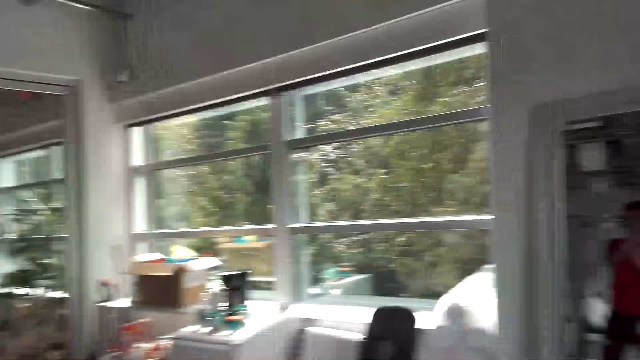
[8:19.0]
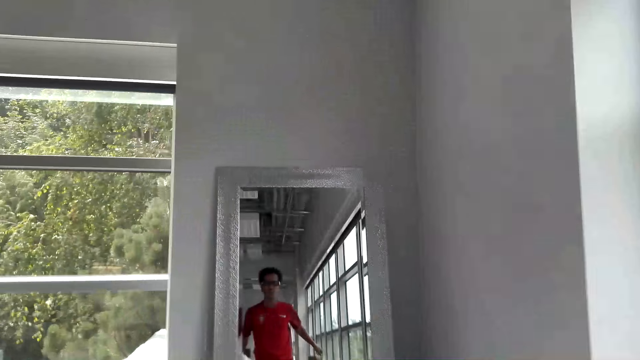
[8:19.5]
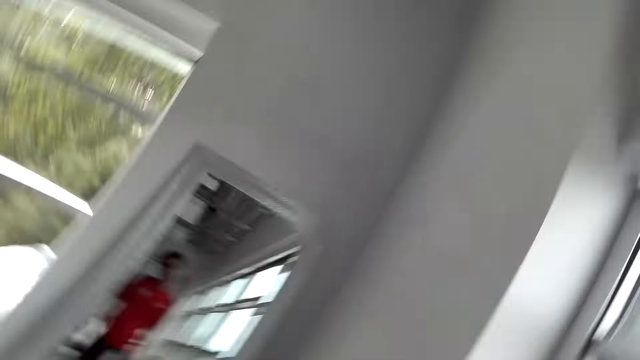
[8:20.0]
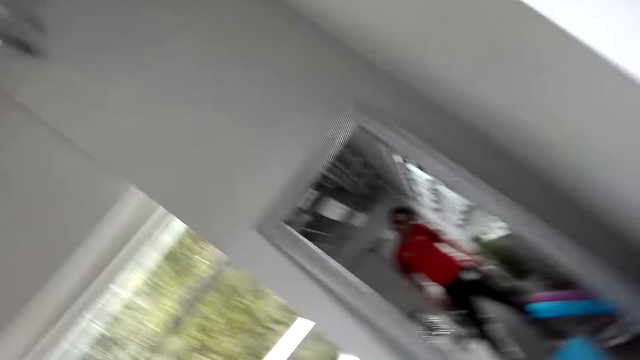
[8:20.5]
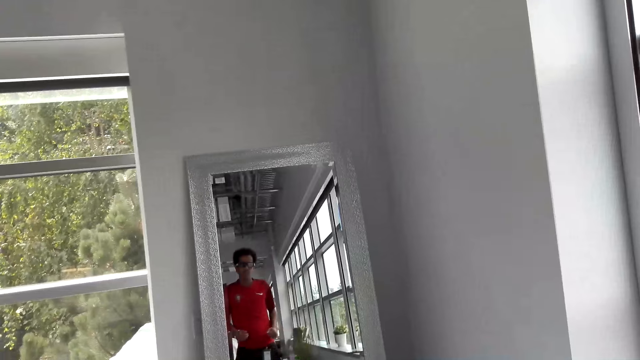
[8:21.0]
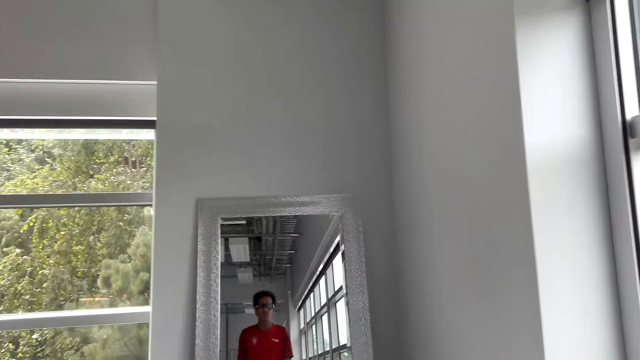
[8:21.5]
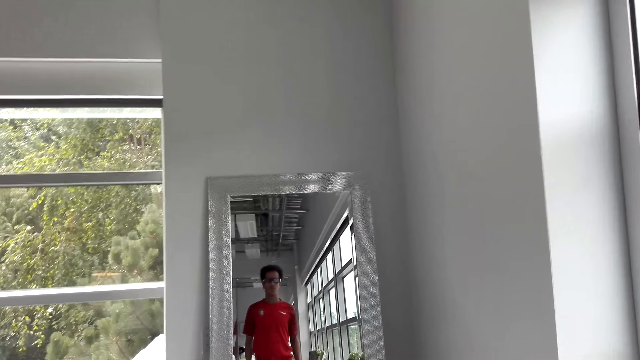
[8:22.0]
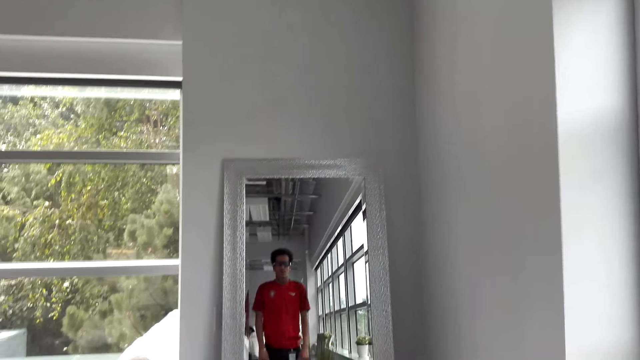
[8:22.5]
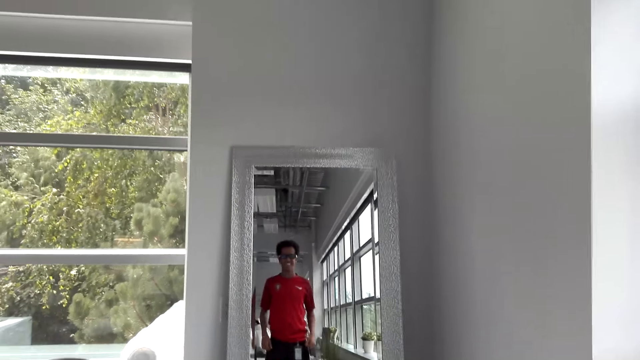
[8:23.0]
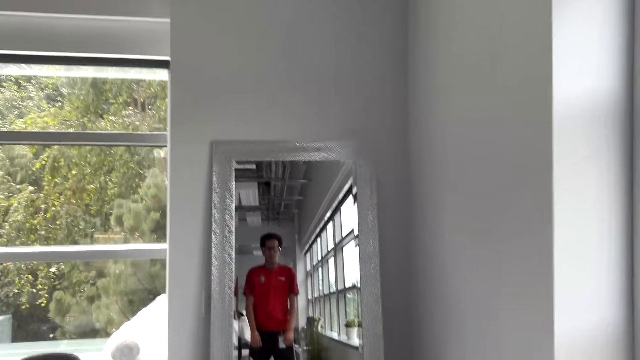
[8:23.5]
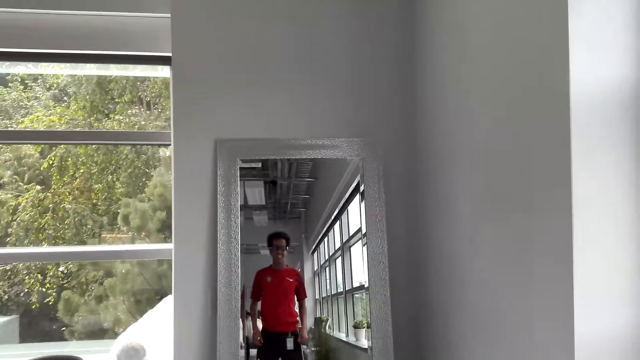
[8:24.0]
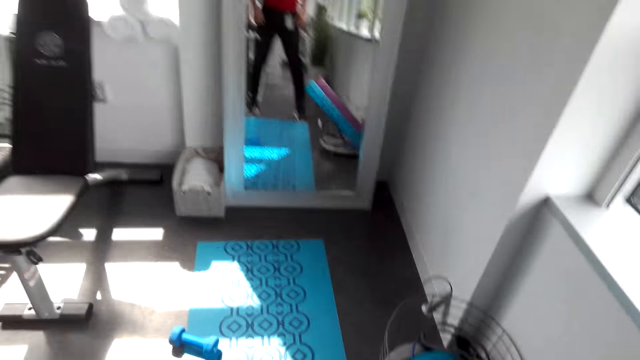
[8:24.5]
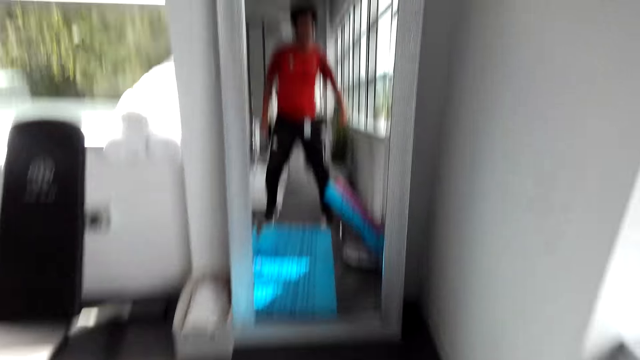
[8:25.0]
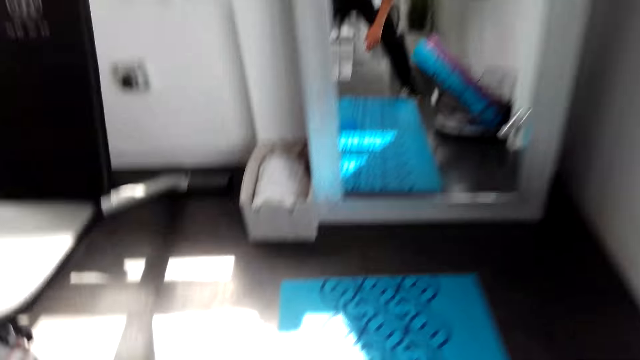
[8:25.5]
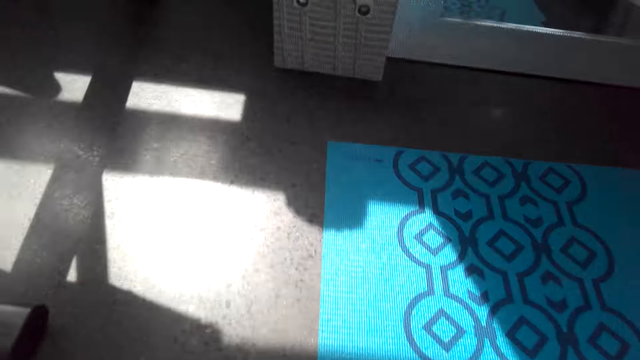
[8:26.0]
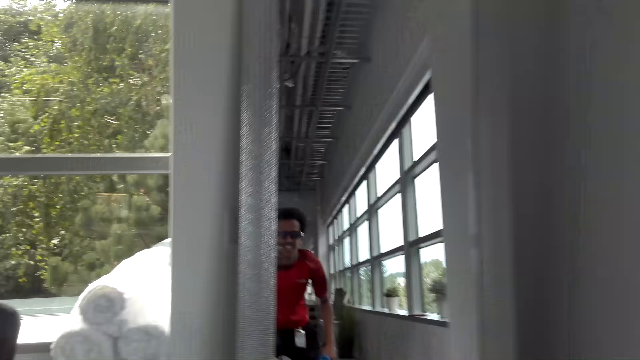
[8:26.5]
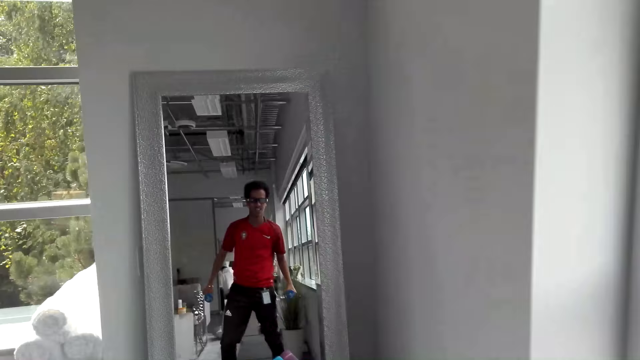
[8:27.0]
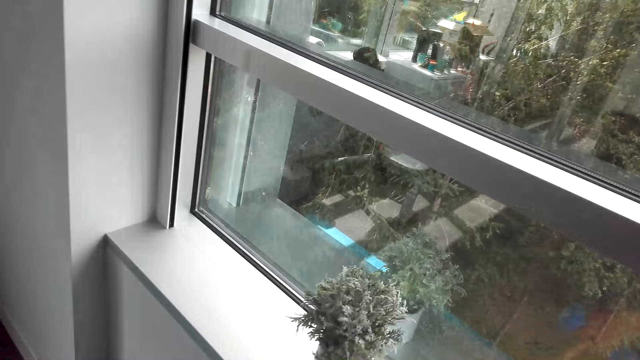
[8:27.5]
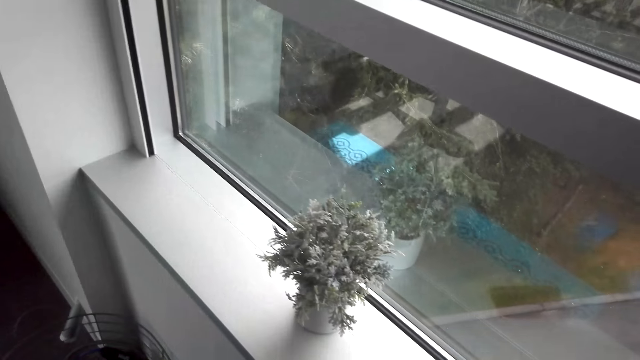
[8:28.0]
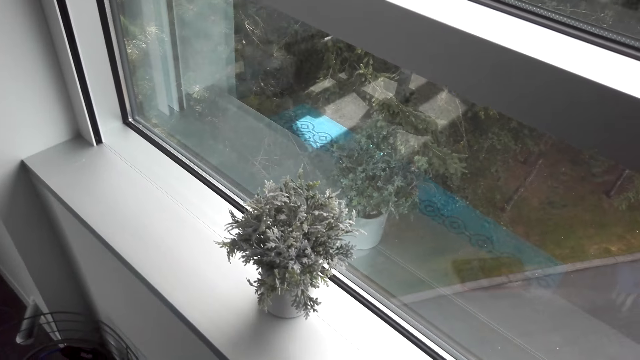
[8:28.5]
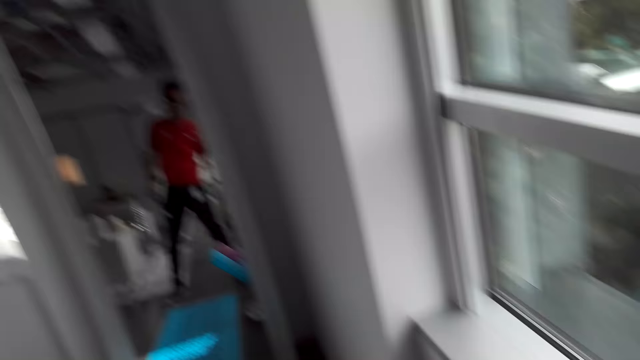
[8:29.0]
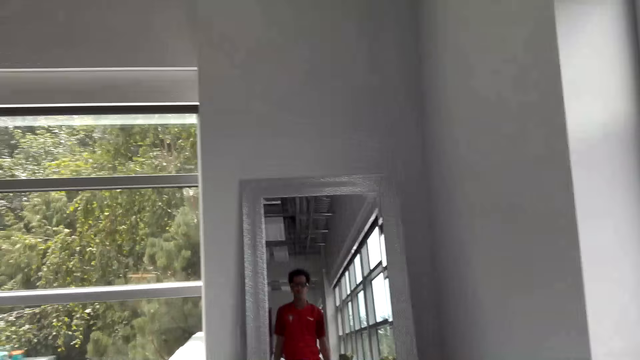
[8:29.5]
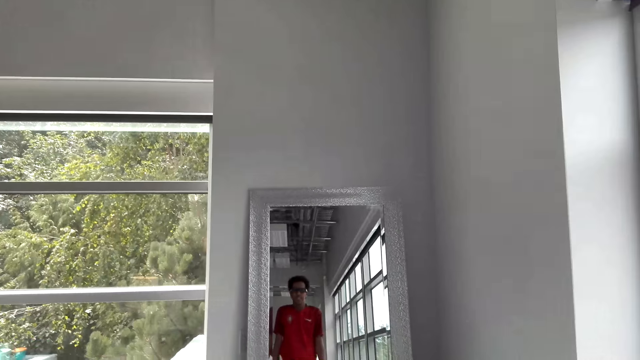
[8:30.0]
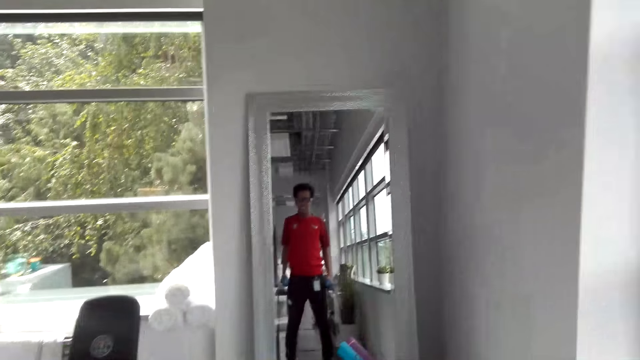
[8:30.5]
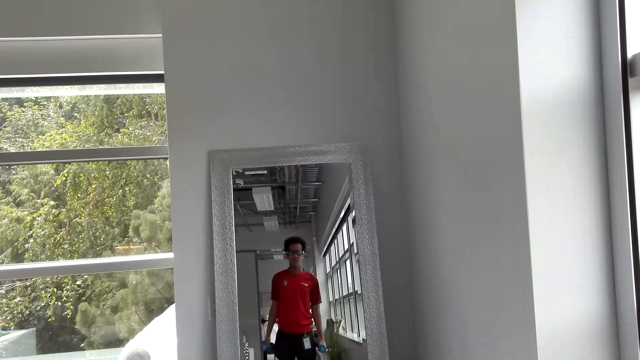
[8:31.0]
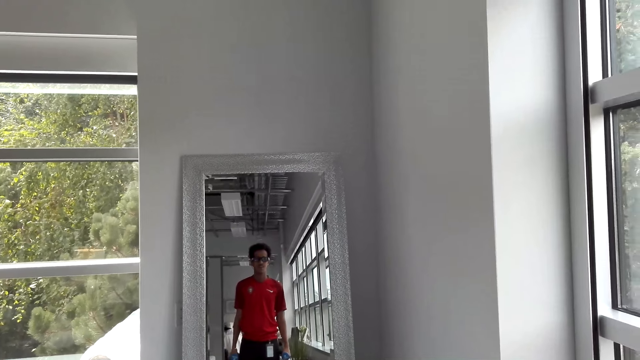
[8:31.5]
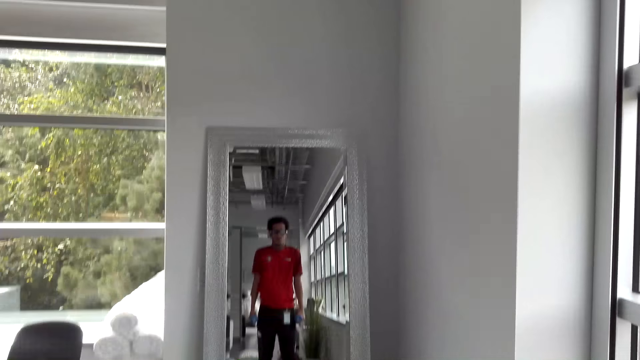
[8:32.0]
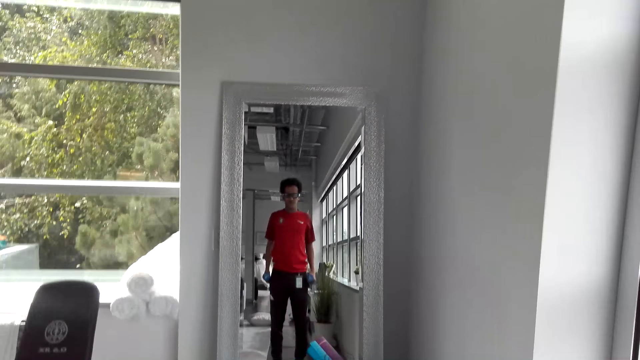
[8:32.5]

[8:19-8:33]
The camera wearer moves his shoulders. He picks up dumbbells on the floor. He holds the dumbbells in his hands.

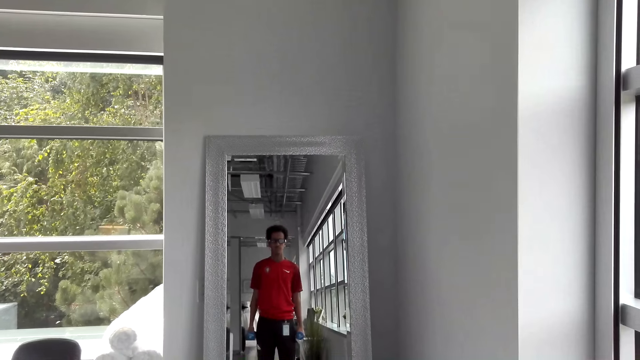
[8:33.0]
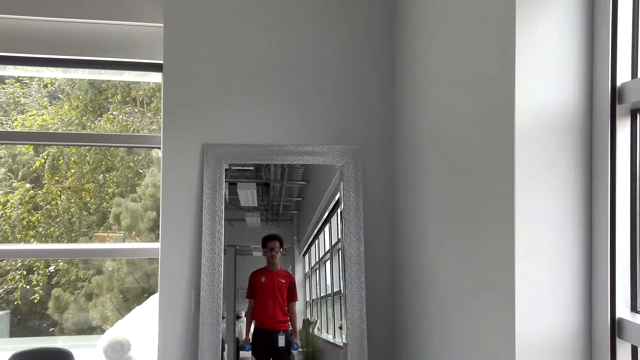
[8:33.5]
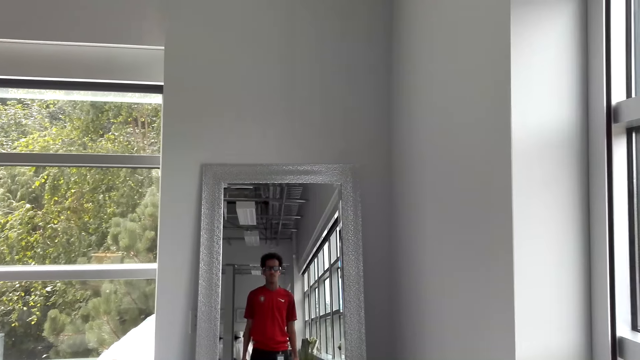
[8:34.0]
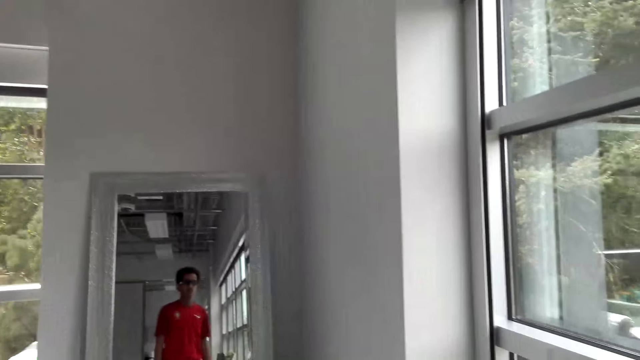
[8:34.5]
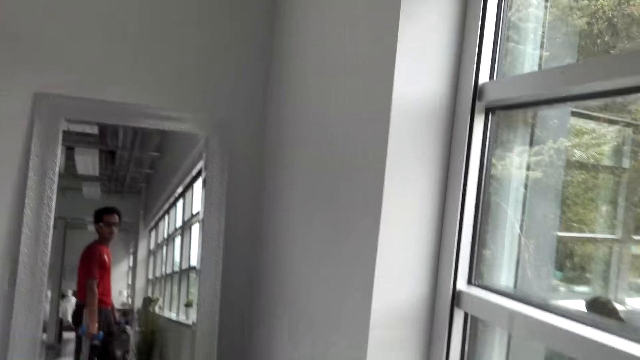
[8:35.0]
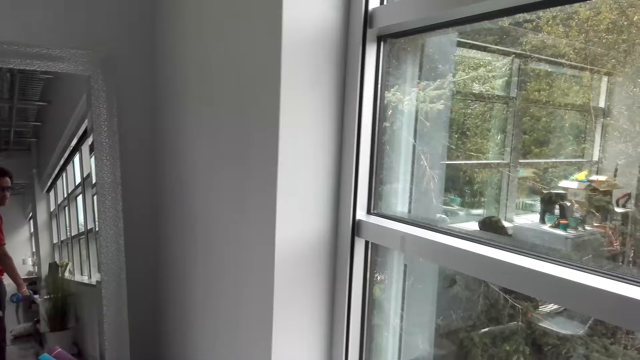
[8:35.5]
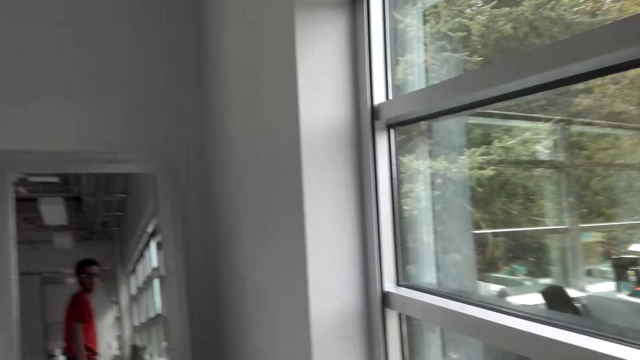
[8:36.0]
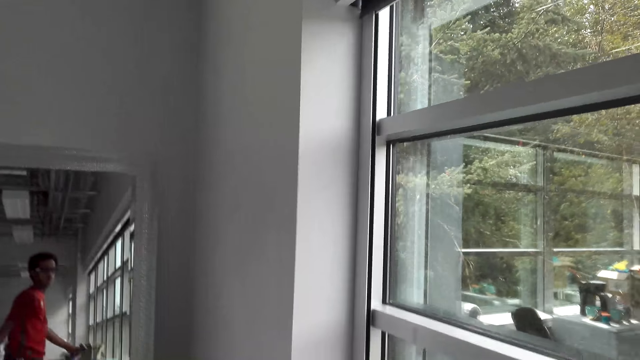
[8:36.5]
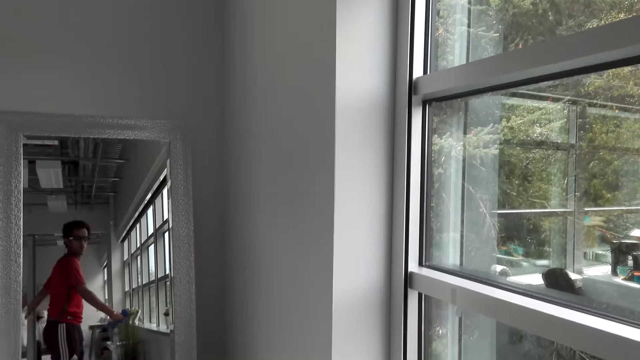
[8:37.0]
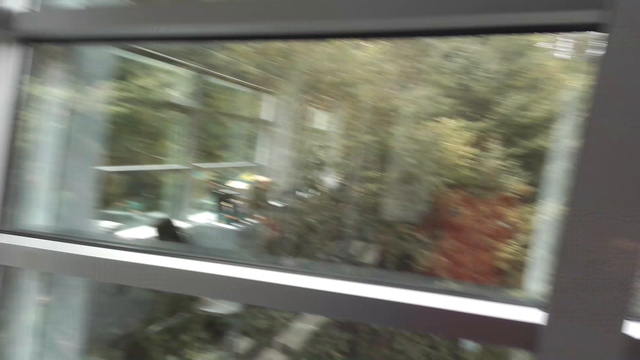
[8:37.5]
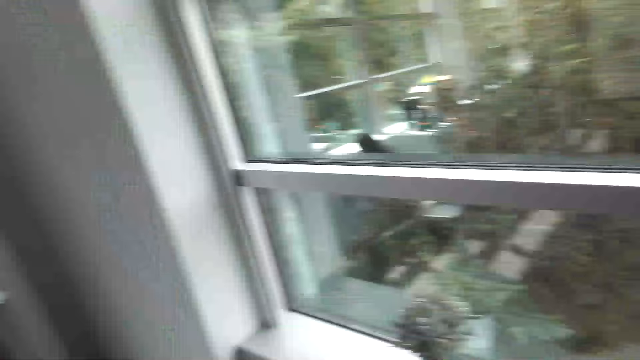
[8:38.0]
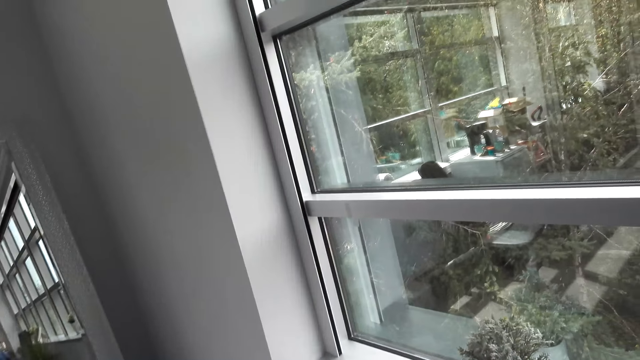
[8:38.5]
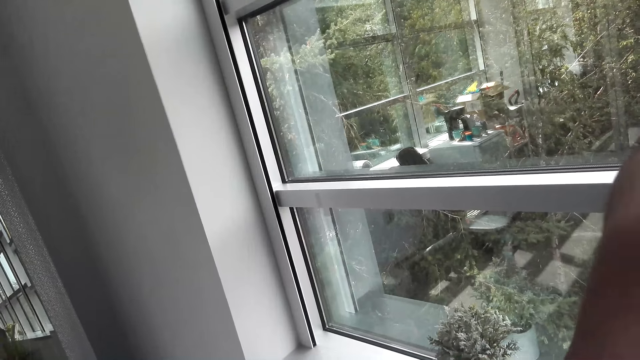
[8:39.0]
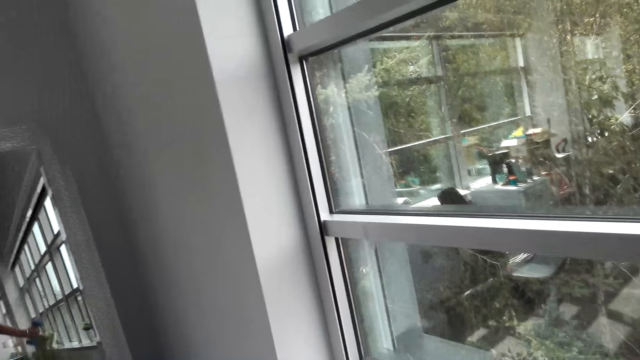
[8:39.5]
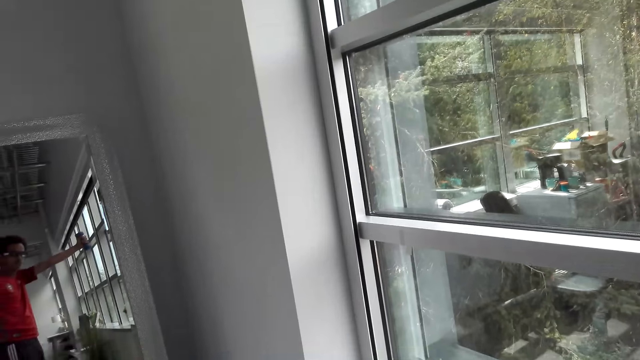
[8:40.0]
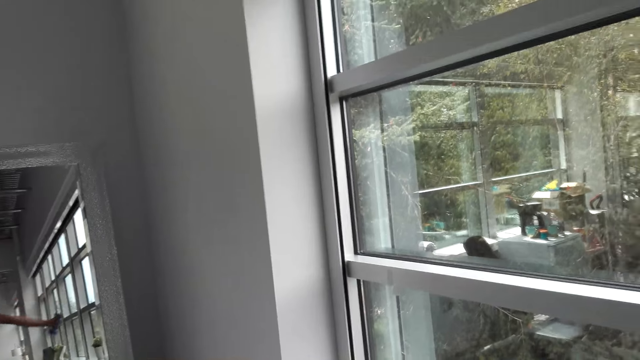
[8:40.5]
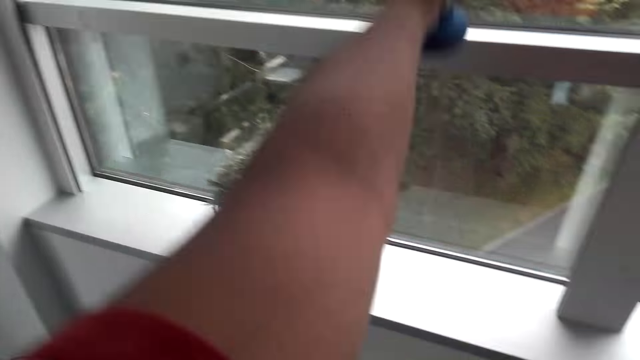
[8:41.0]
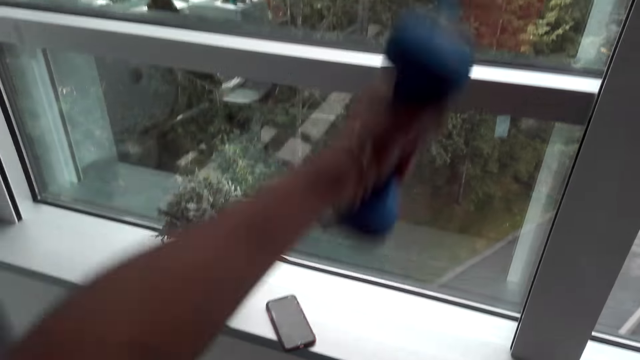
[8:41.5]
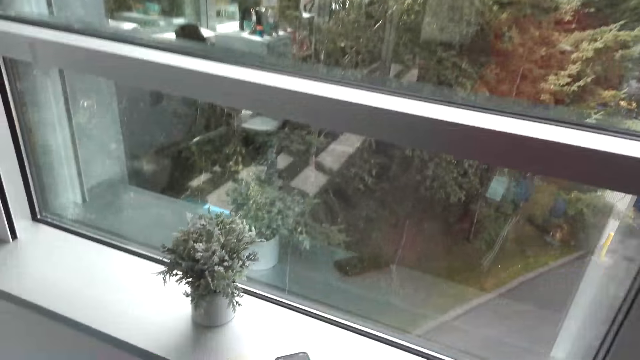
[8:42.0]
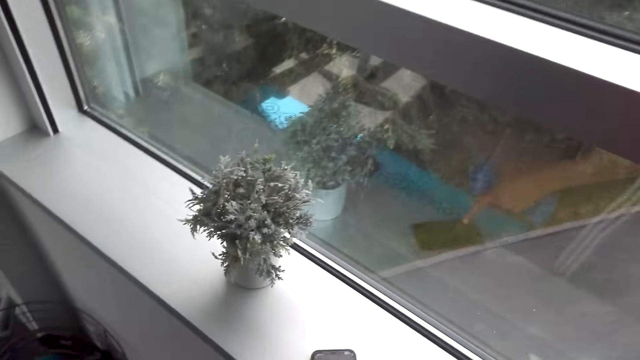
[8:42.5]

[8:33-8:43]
The camera wearer turns towards the window. He lifts the dumbbells up and down with his hands.
